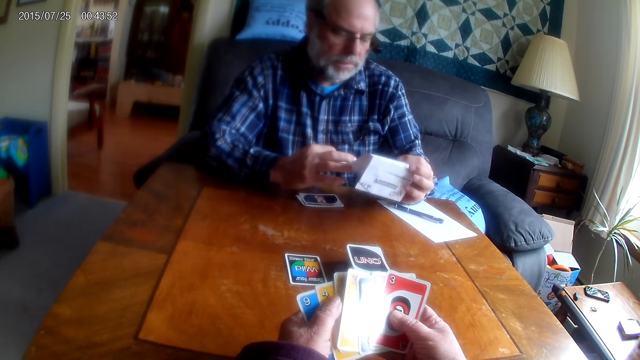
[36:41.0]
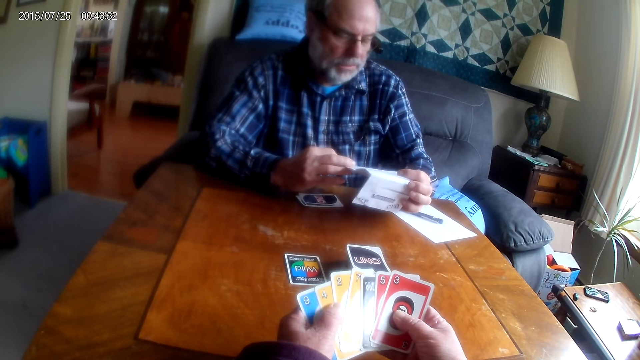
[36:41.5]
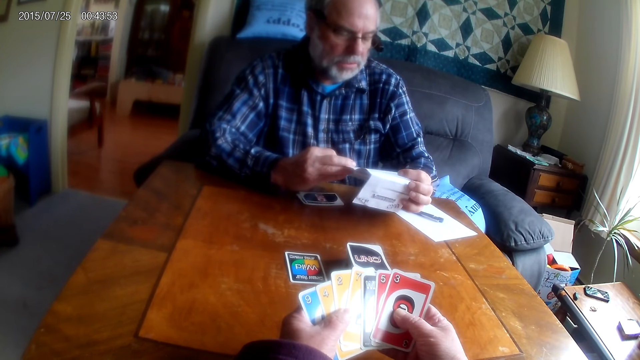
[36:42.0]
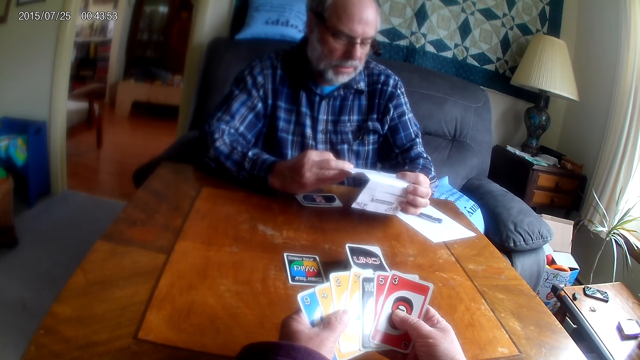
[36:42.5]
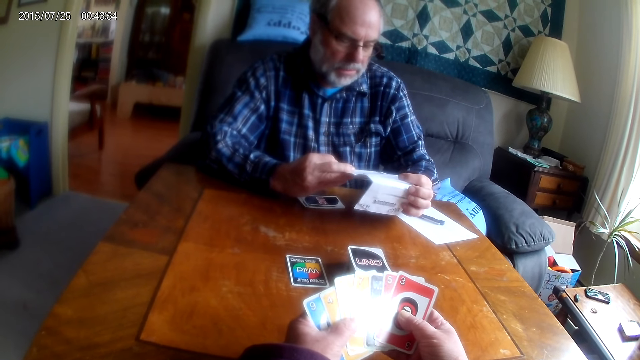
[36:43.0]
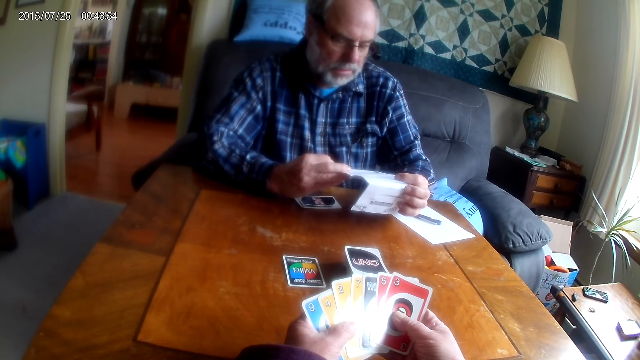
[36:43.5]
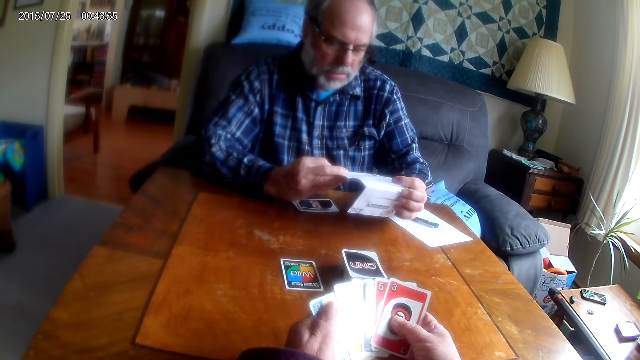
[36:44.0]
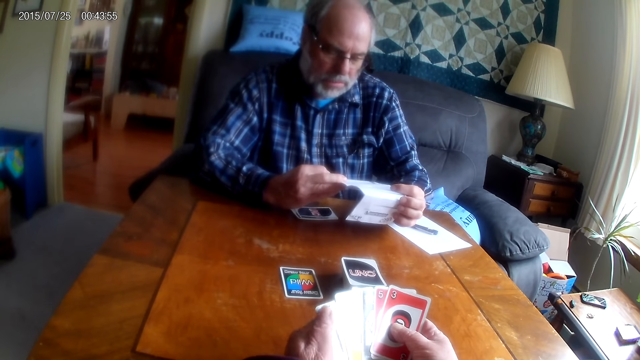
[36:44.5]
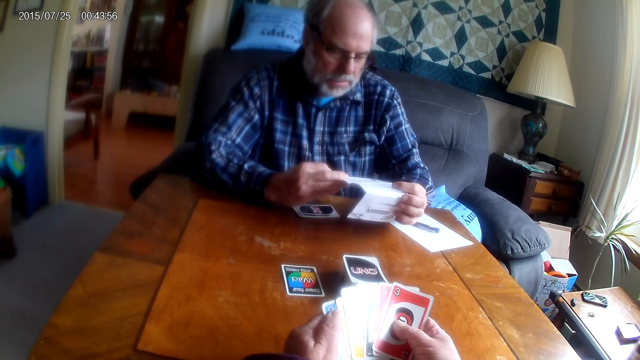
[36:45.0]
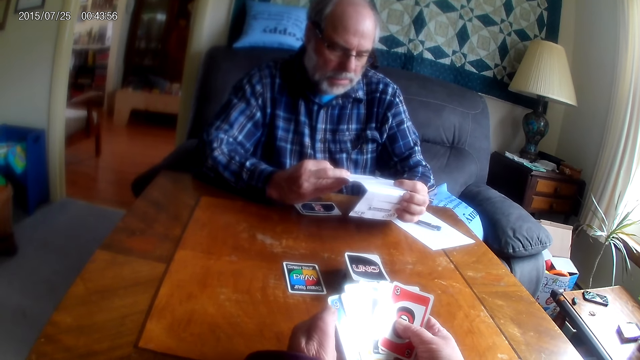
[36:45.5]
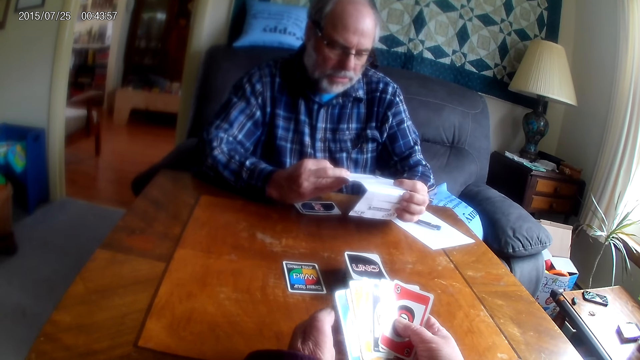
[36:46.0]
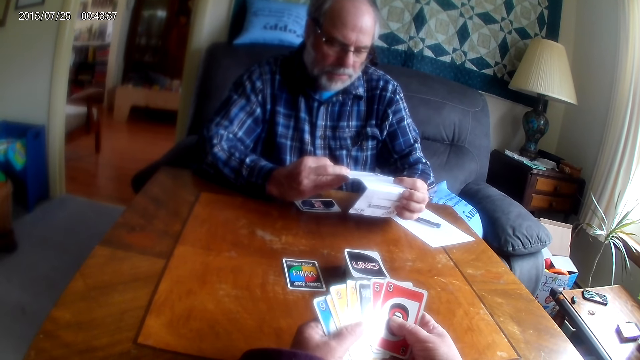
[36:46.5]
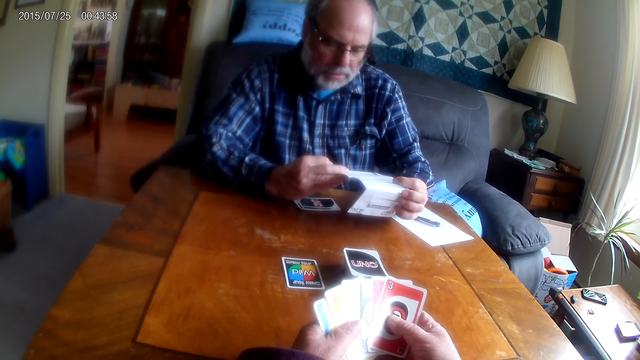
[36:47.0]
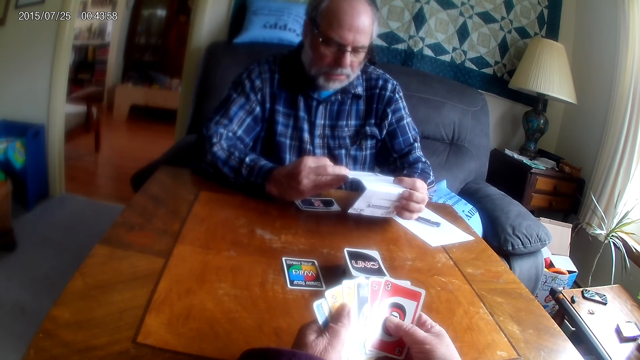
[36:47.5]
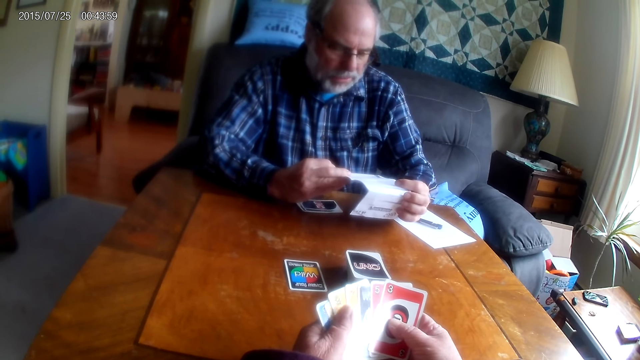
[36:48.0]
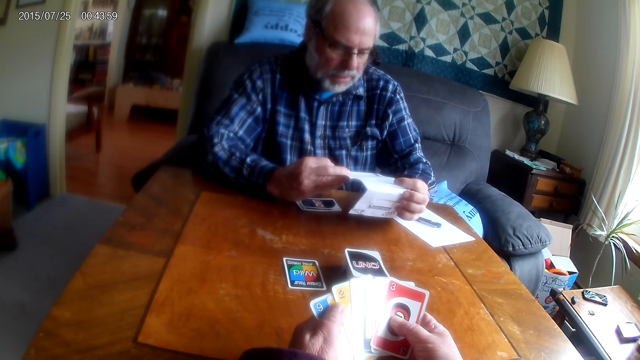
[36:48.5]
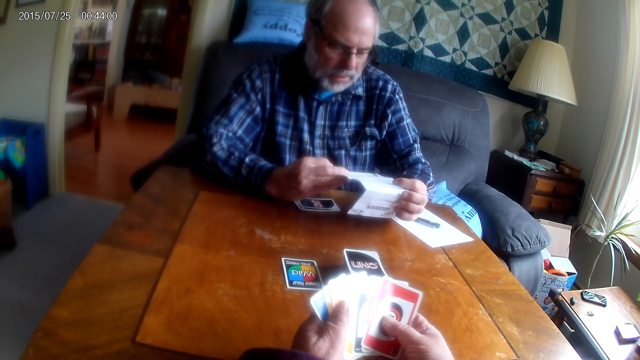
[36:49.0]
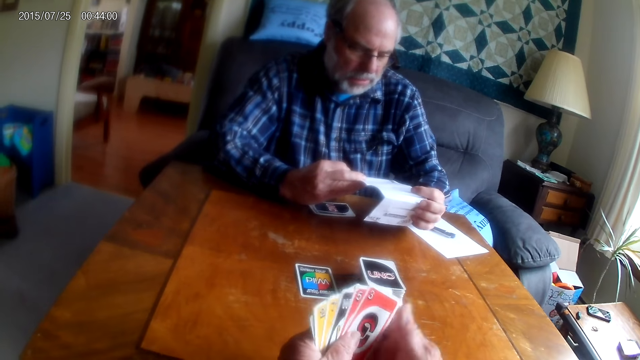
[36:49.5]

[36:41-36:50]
The man looks at the paper. The camera wearer looks at the paper. They arrange the cards.

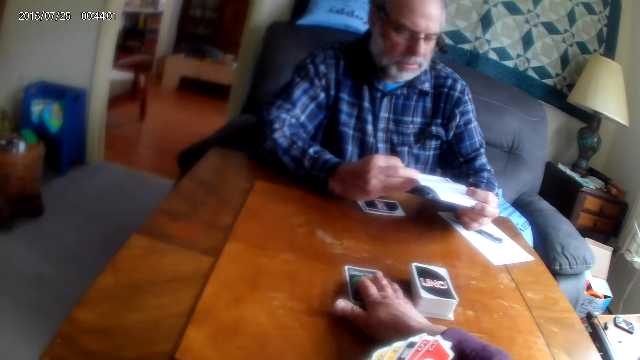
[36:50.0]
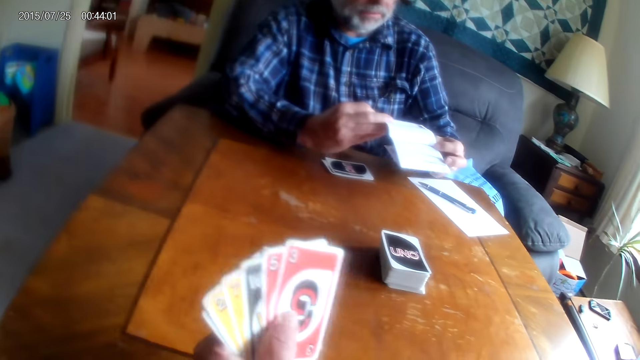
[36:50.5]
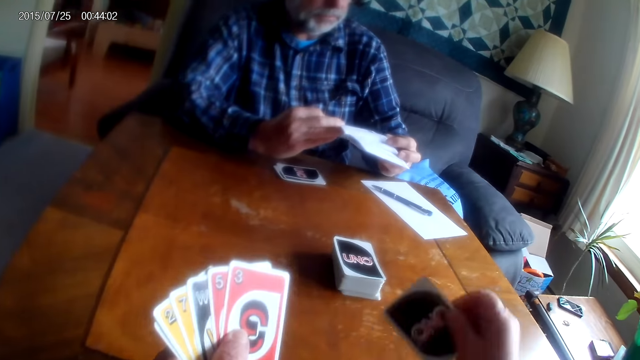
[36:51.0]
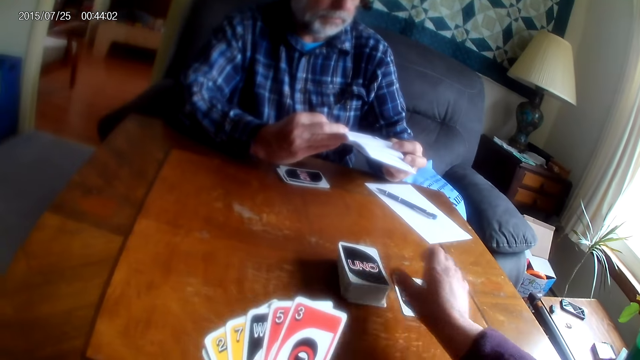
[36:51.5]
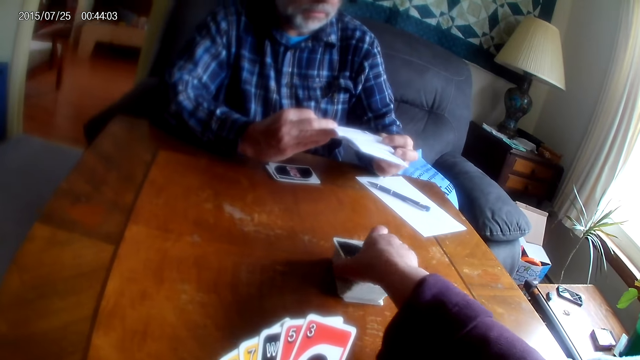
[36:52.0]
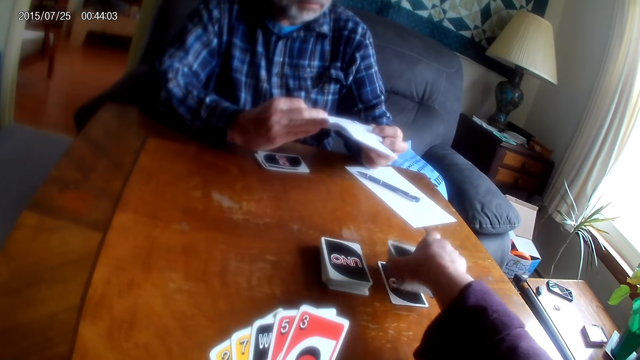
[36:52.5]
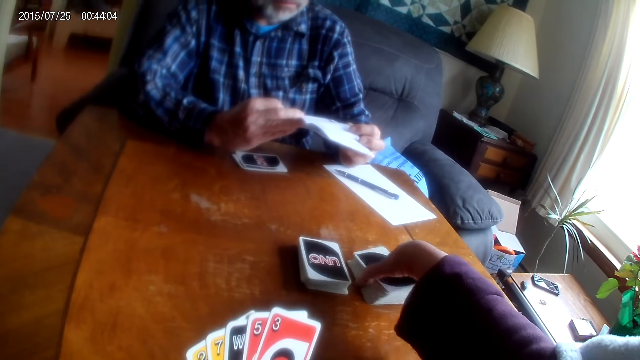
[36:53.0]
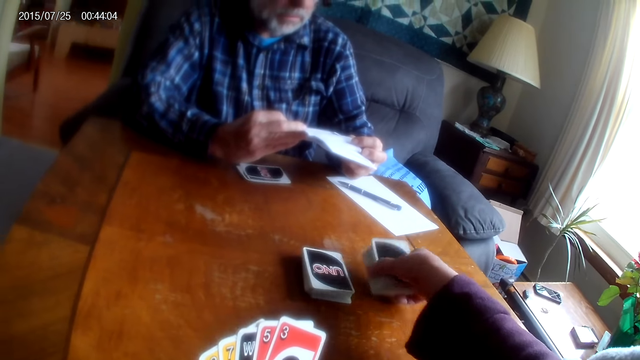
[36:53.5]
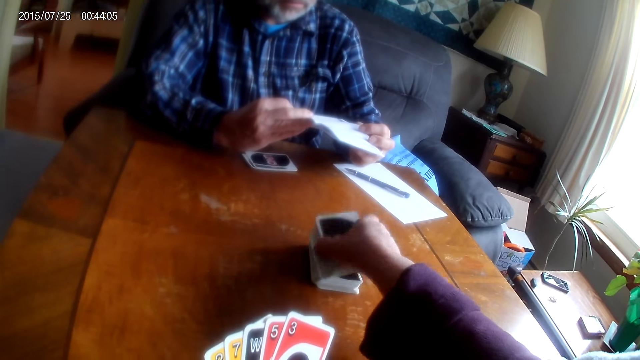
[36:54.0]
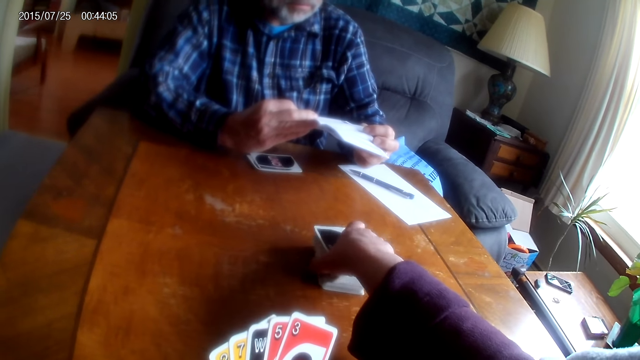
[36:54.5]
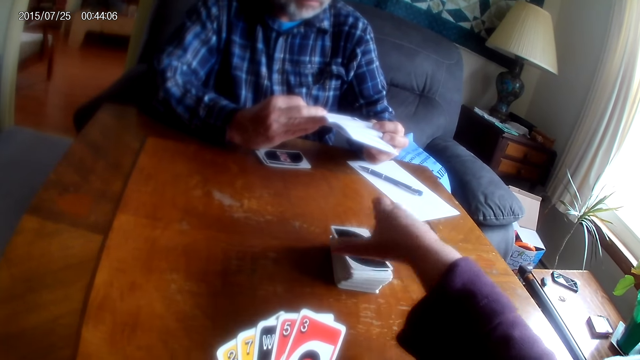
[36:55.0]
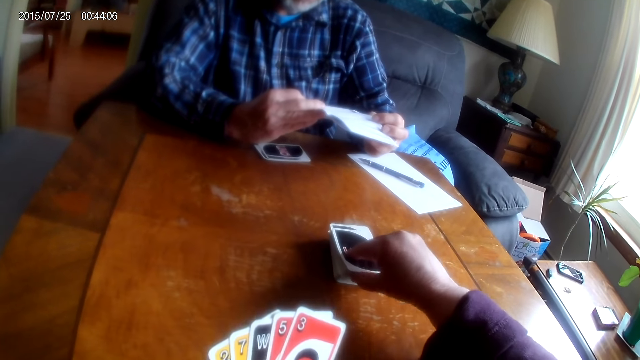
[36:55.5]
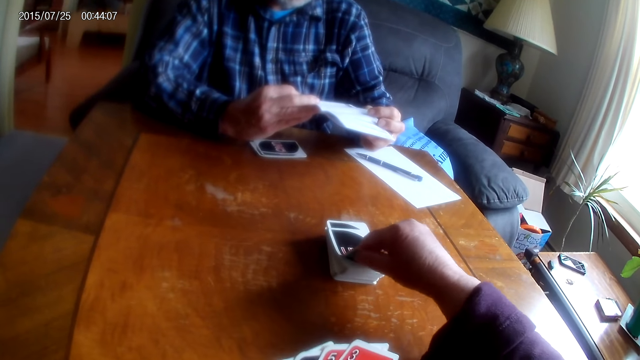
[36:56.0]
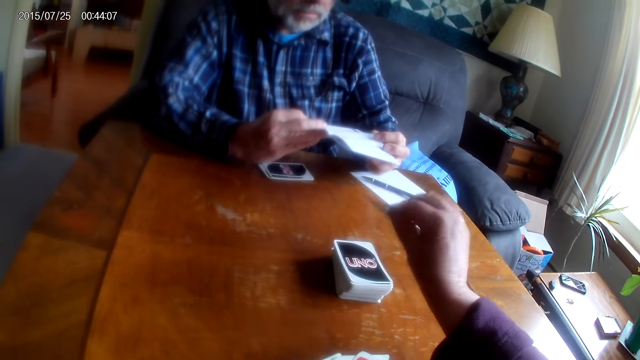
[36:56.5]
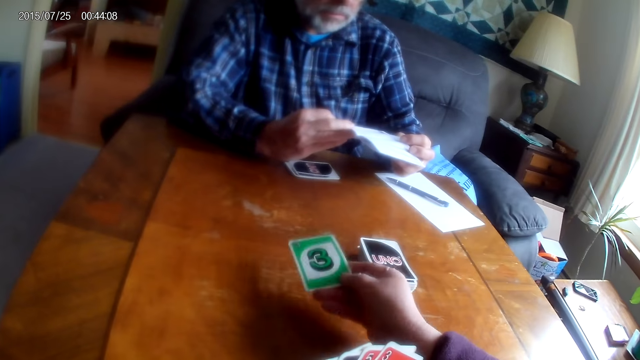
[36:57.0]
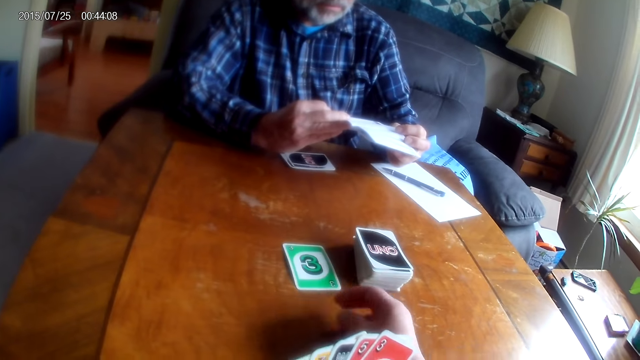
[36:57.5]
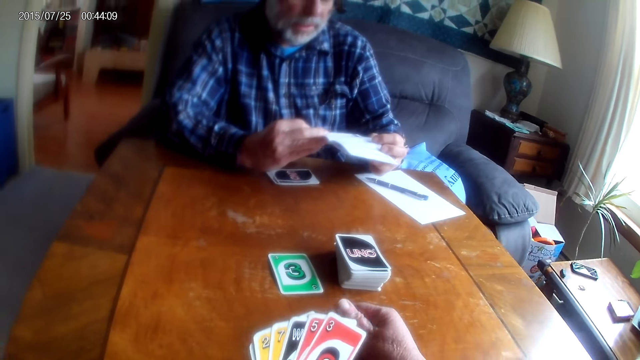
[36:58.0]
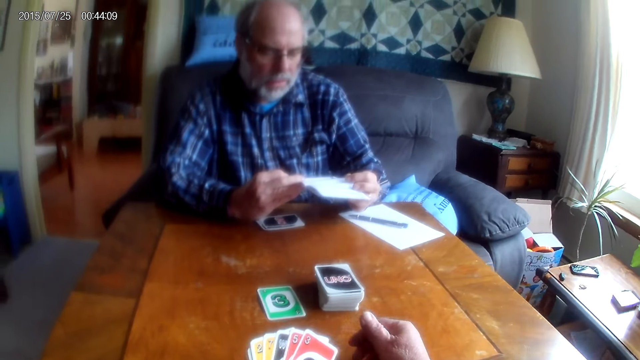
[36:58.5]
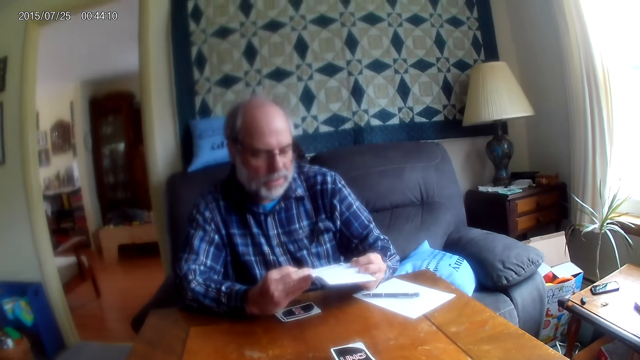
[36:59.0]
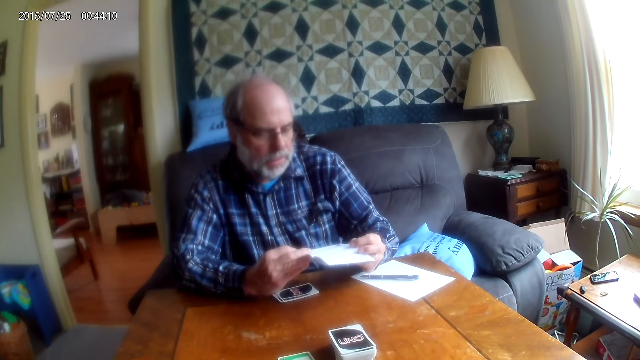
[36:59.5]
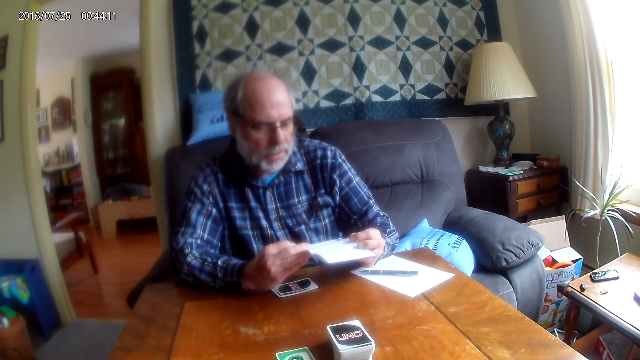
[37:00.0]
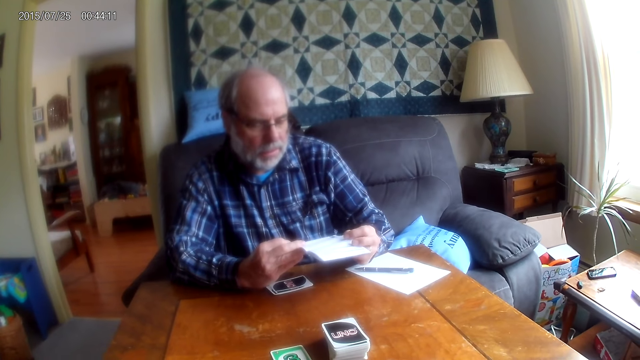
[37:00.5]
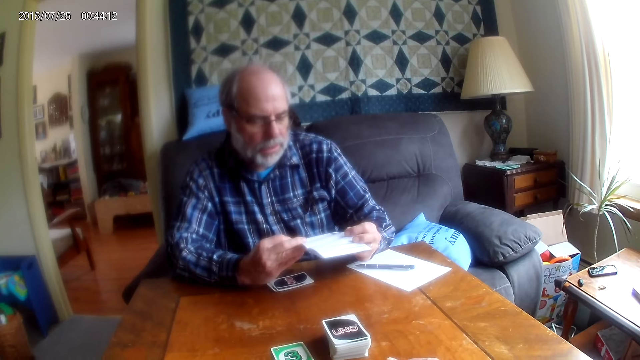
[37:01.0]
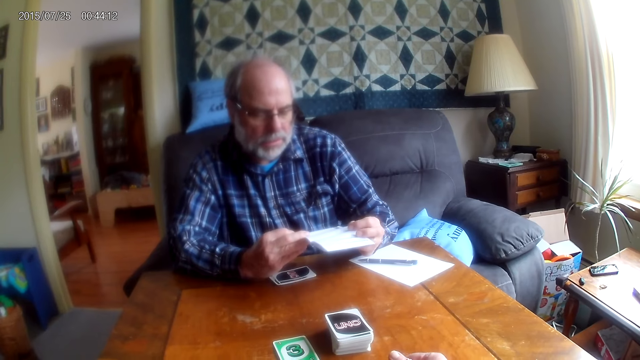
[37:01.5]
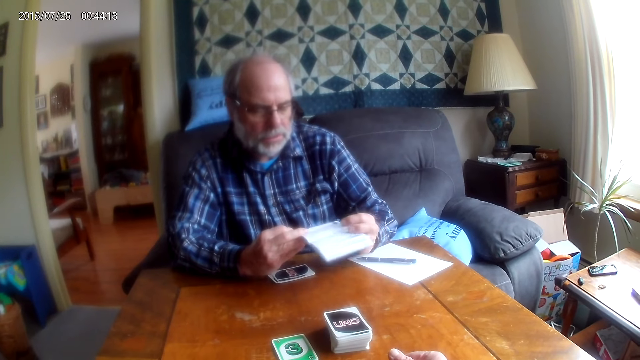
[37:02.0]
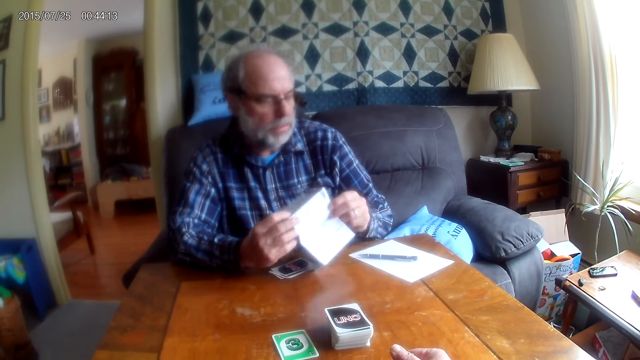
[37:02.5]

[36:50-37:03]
The camera wearer pulls the card. They pick a paper from the table, place a card on the table, pick up the card, arrange the cards on the table, place a card on the table and pick up the card. The man converses with the camera wearer.
